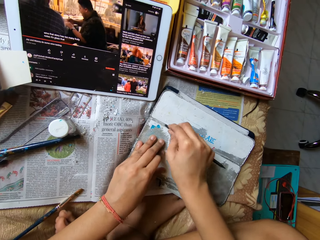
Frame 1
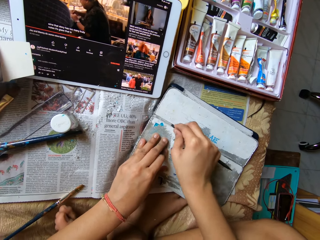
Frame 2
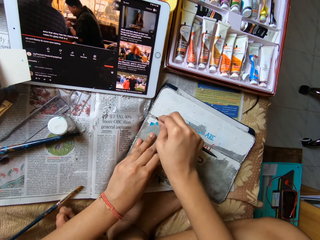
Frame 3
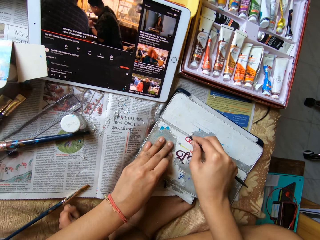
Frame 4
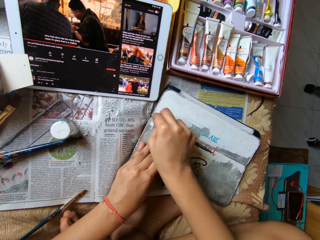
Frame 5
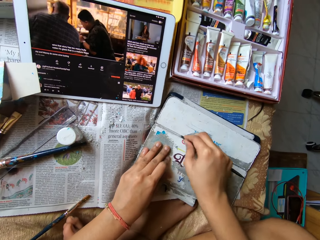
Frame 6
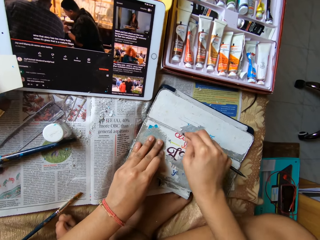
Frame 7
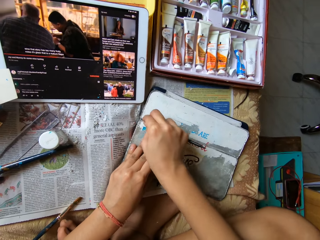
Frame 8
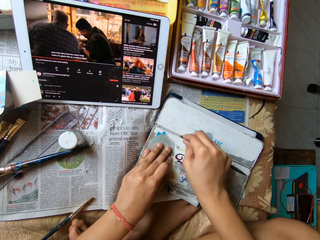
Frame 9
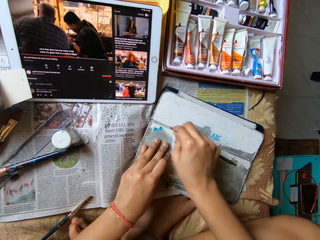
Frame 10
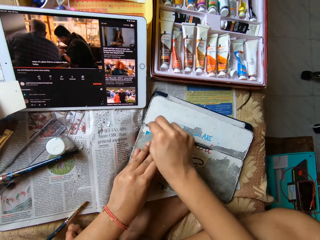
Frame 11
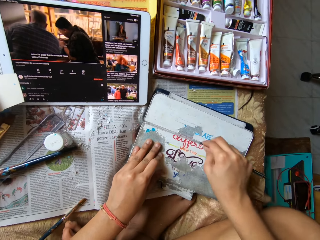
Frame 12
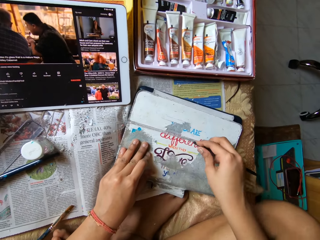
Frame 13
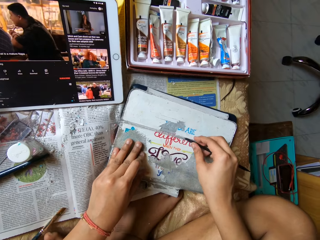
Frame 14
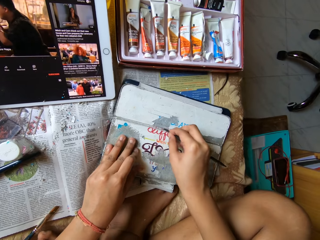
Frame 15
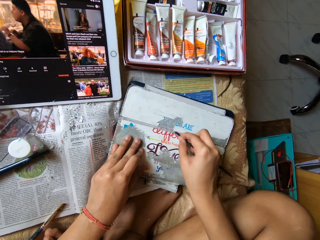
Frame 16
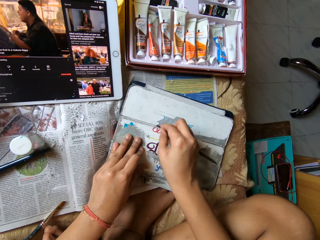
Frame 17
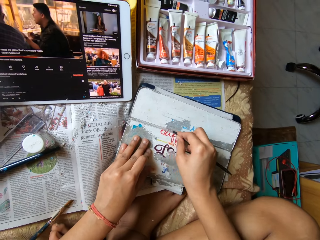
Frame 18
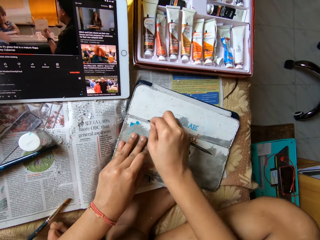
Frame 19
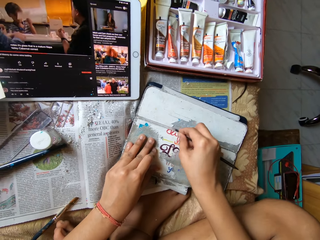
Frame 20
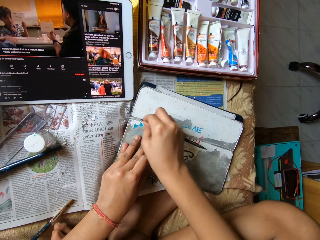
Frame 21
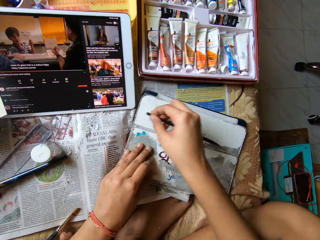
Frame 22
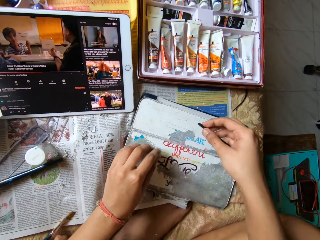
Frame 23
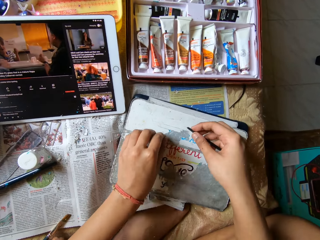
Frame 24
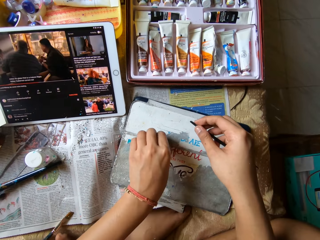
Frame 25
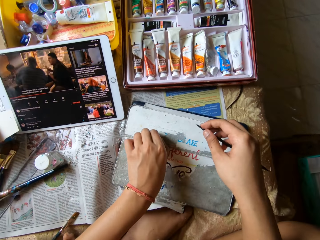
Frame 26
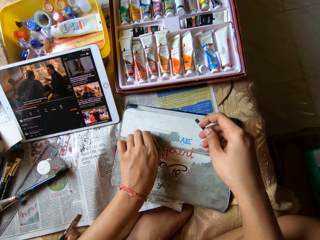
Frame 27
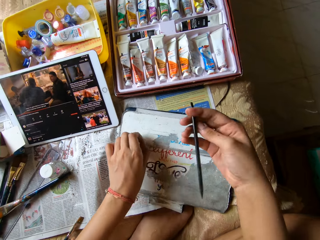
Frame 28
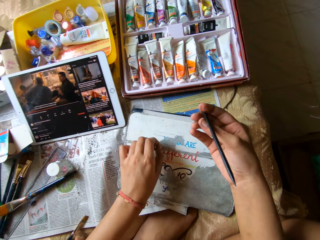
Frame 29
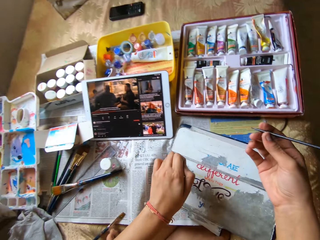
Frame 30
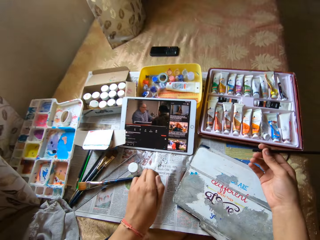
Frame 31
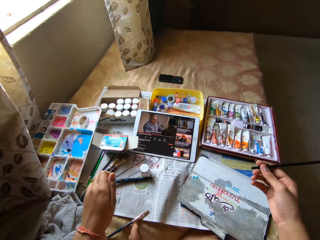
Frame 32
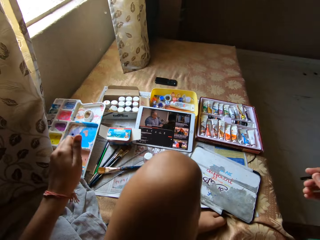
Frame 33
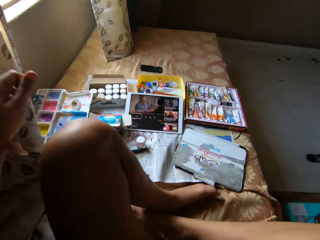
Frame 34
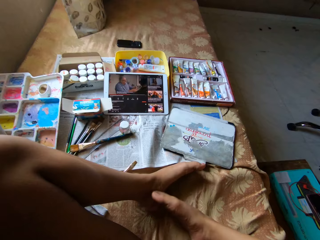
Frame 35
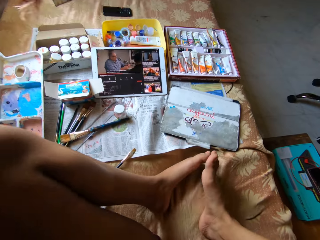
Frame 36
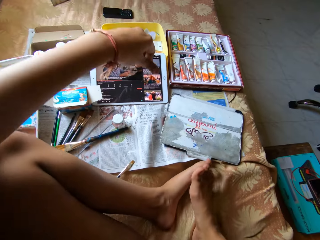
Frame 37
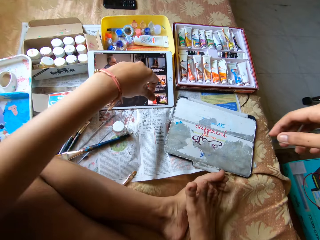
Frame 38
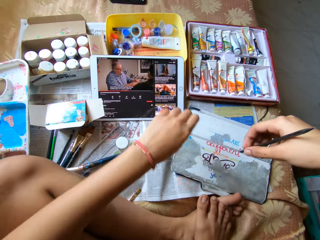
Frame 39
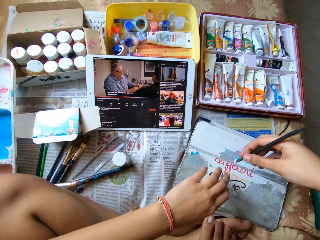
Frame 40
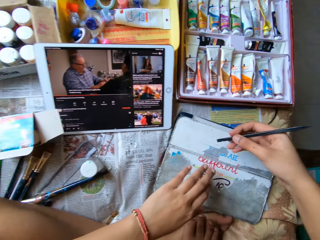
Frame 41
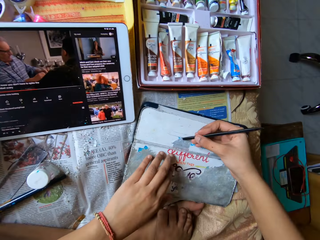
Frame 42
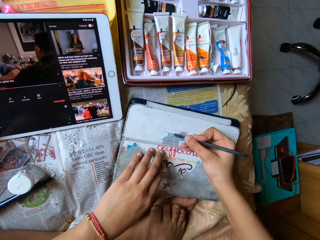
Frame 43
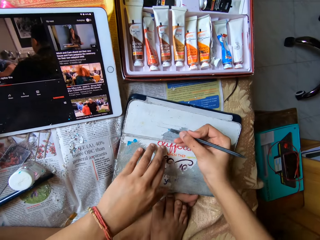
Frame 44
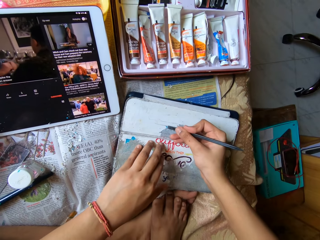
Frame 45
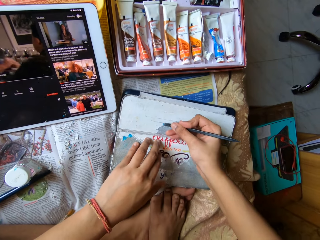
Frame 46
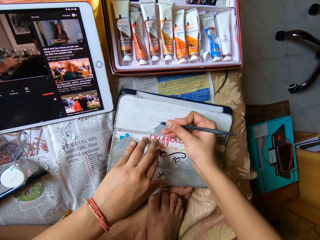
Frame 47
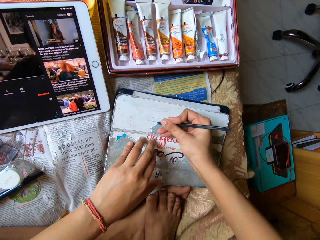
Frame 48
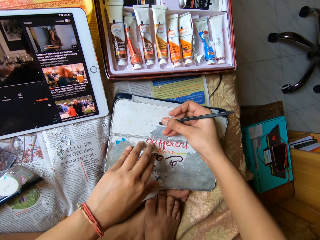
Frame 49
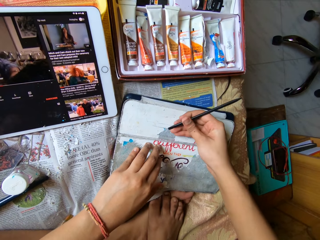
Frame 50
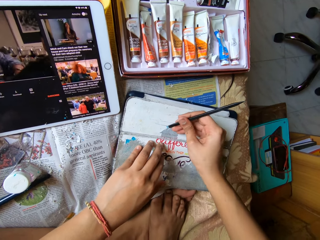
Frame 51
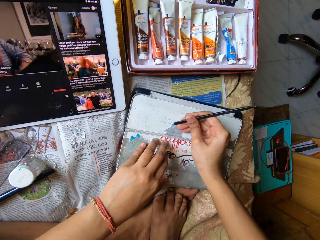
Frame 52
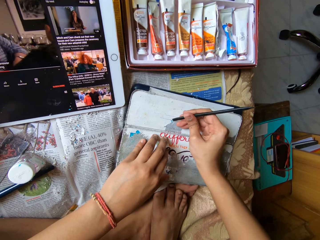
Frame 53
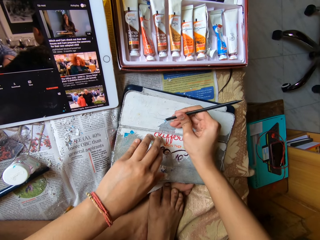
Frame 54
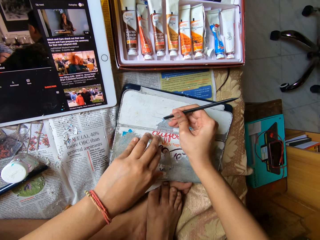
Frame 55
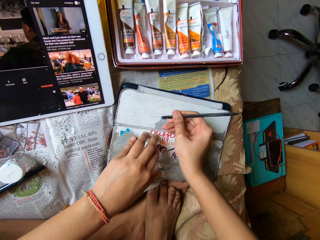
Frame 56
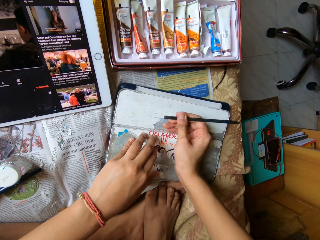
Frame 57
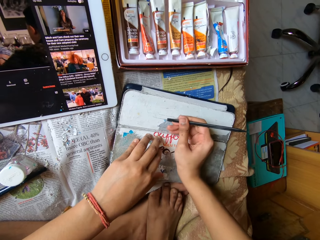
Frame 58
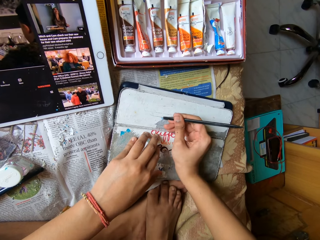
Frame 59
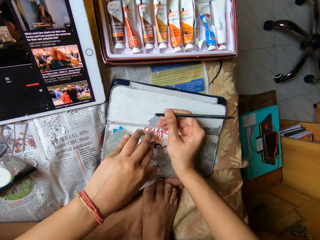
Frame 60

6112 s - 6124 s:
The camera wearer peels the phone case with her left hand. She wipes waste with a hand. She holds the phone case with her left hand. She scrapes the phone case with the color pen in her right hand. She removes paint.

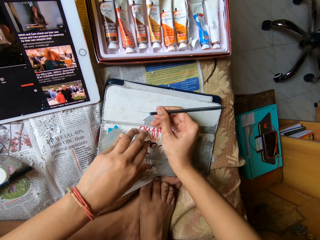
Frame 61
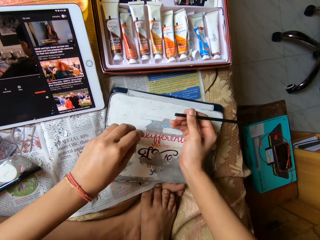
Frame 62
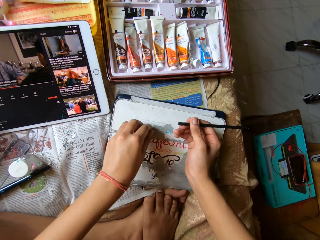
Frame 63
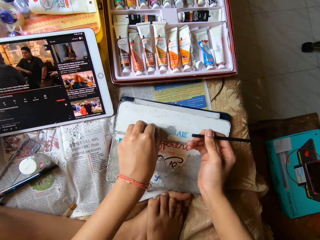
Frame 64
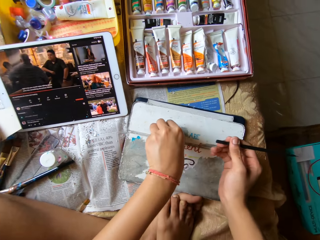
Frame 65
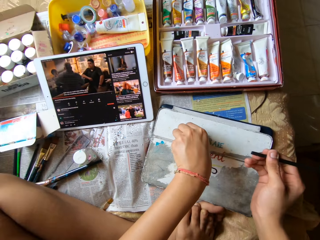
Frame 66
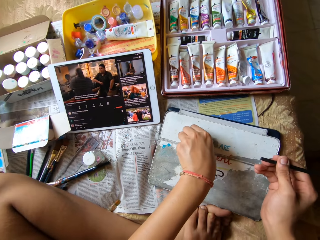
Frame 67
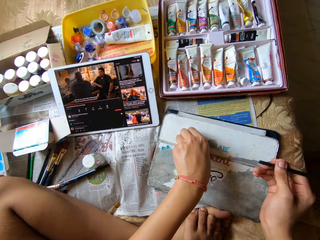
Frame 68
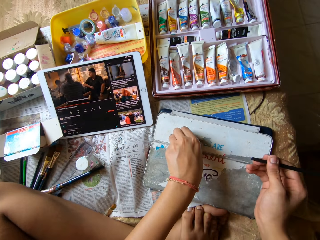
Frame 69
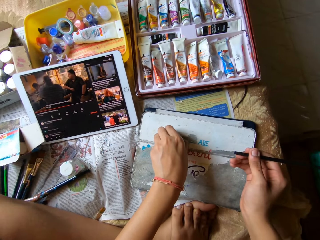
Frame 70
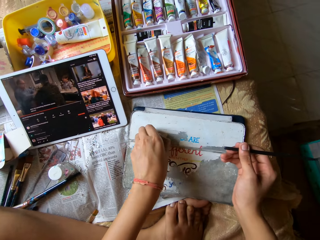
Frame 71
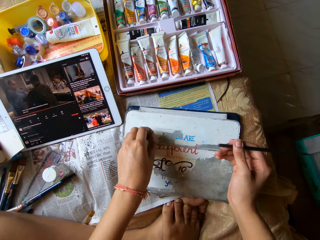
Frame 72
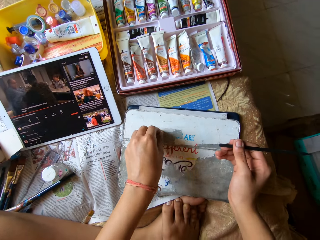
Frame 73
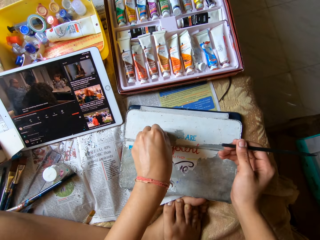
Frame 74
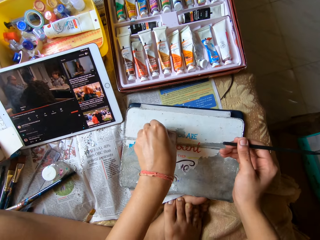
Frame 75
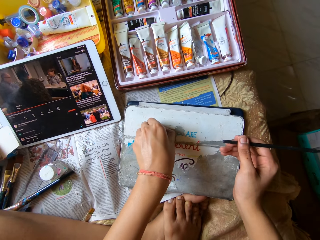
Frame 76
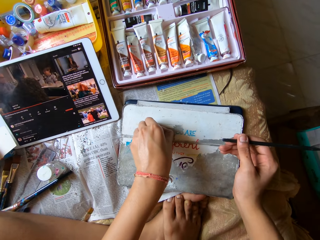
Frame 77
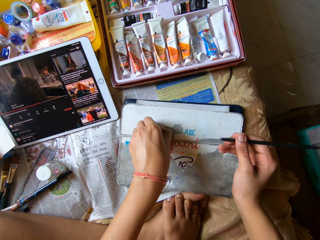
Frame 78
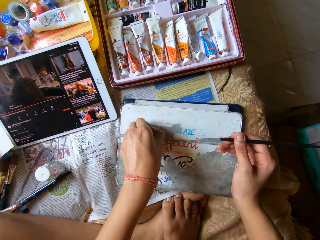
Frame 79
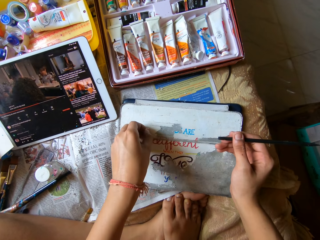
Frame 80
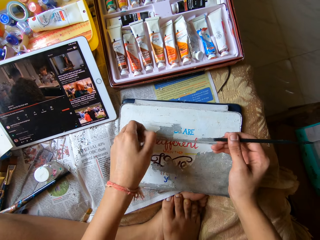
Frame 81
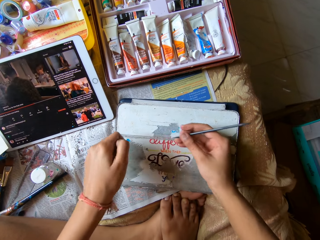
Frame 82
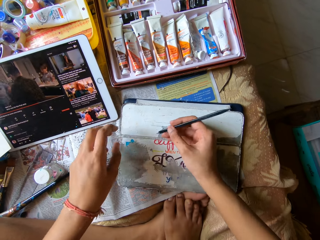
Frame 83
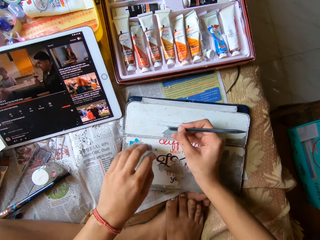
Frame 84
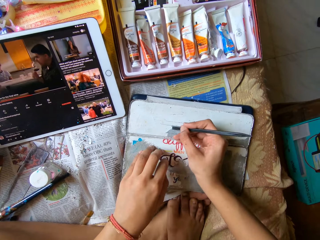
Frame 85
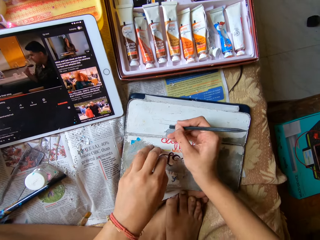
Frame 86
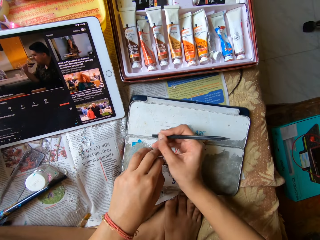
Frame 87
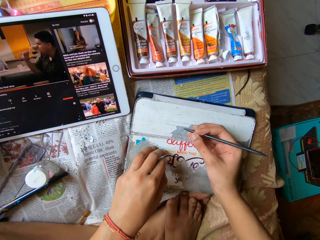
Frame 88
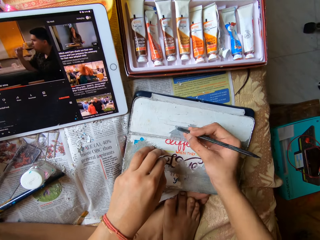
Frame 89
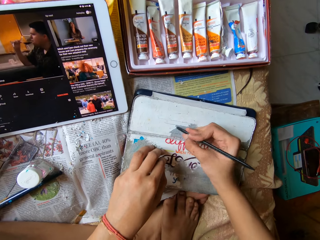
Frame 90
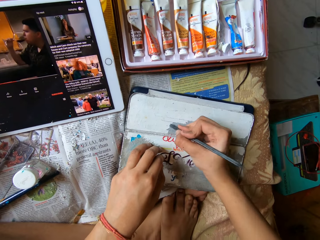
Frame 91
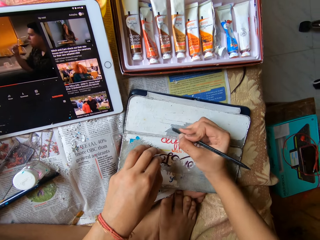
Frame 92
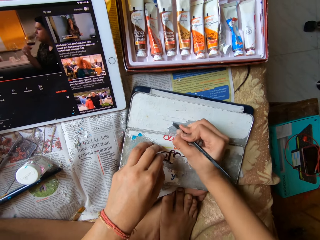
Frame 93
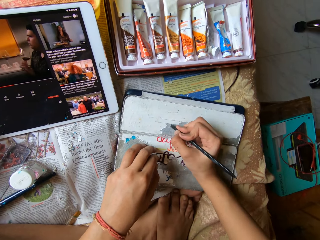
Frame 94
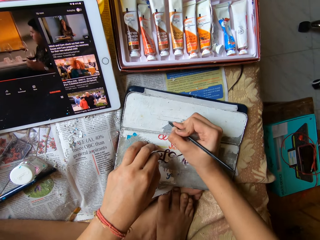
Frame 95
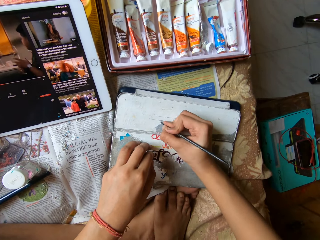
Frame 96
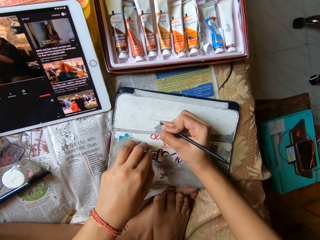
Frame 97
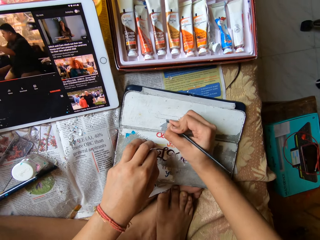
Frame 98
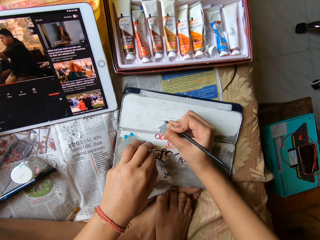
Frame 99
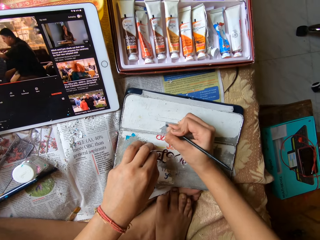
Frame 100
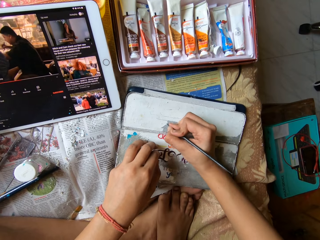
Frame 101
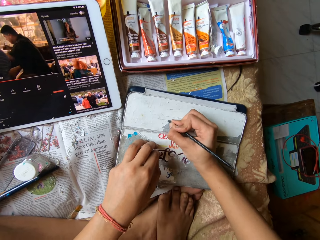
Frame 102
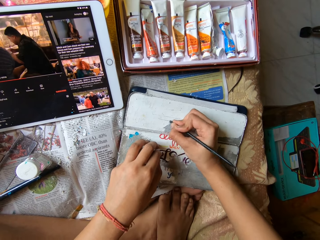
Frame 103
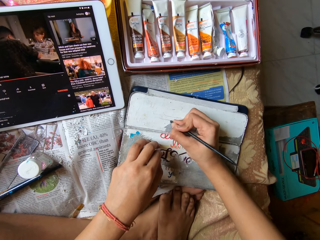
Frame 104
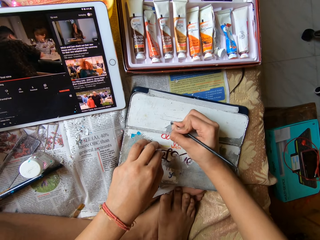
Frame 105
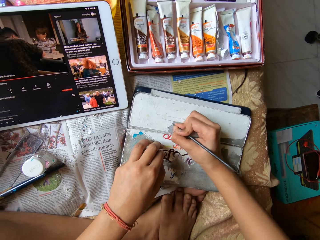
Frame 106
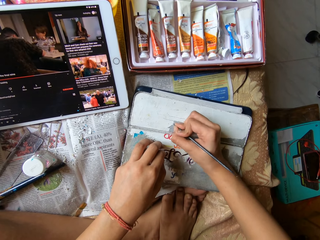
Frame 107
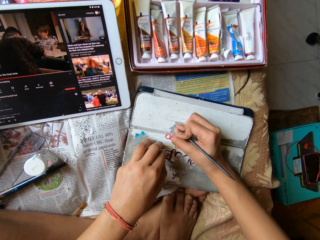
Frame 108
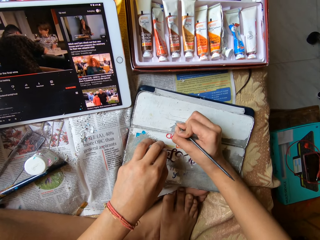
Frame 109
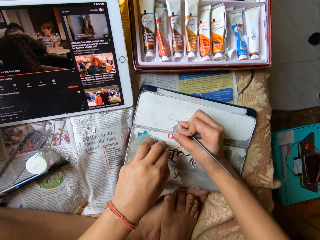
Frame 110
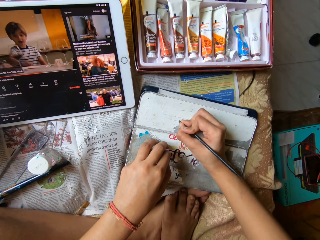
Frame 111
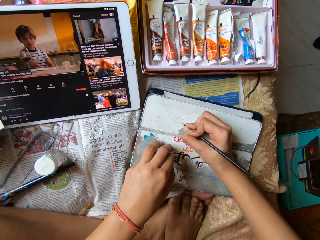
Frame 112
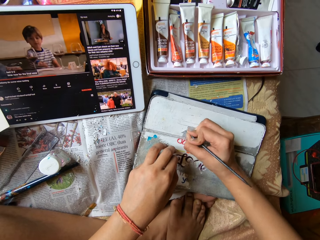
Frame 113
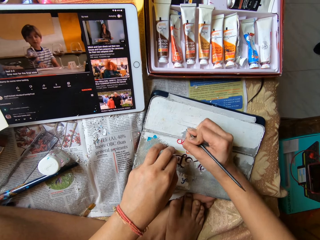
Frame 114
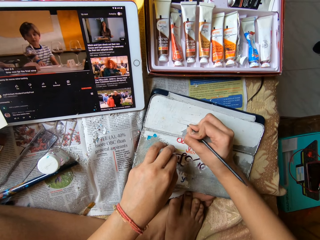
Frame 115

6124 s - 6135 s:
The camera wearer peels the phone case with her left hand. She wipes waste with a hand. She removes paint. She holds the phone case with her left hand. She scrapes the phone case with the color pen in her right hand.
